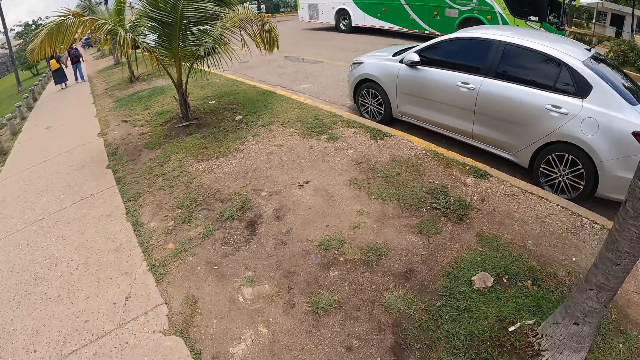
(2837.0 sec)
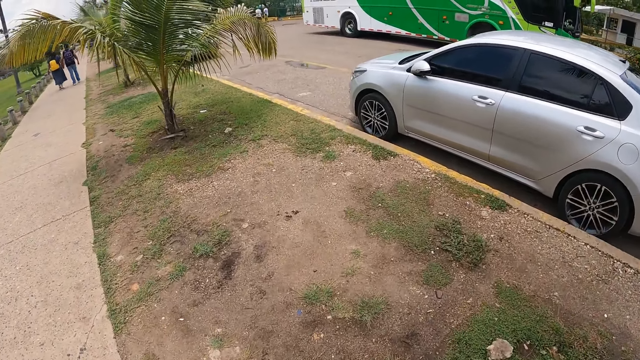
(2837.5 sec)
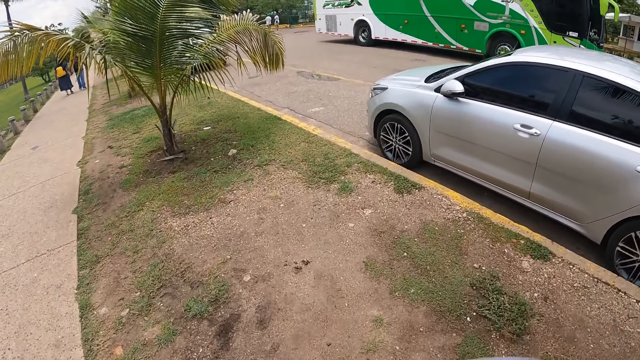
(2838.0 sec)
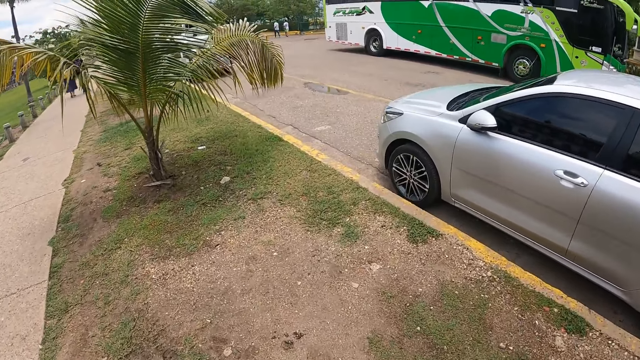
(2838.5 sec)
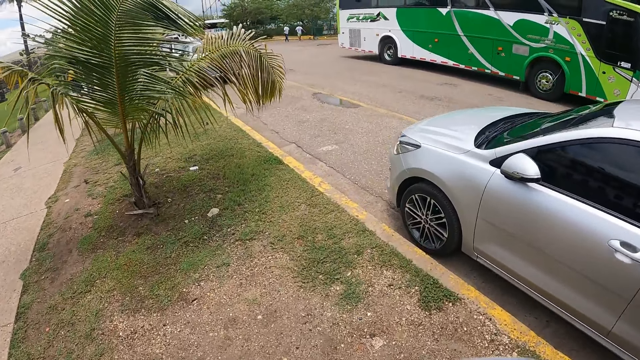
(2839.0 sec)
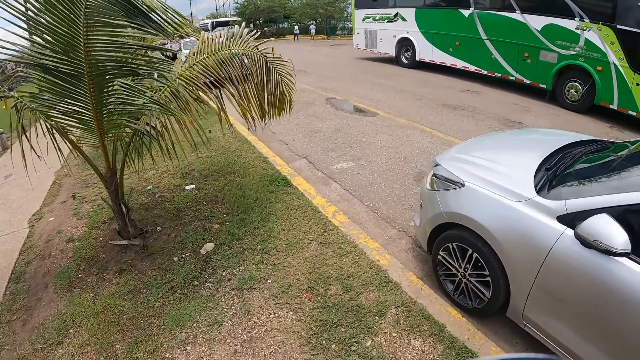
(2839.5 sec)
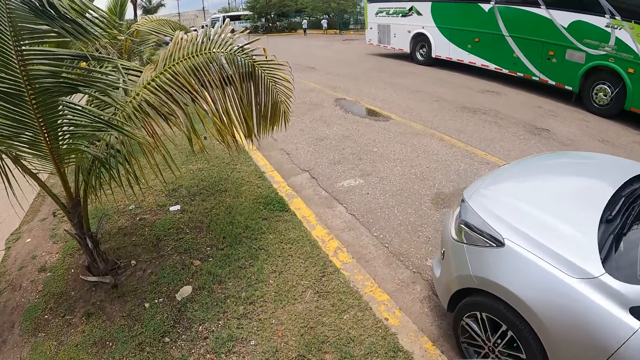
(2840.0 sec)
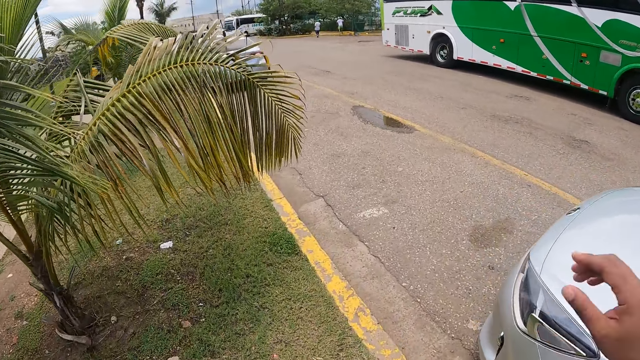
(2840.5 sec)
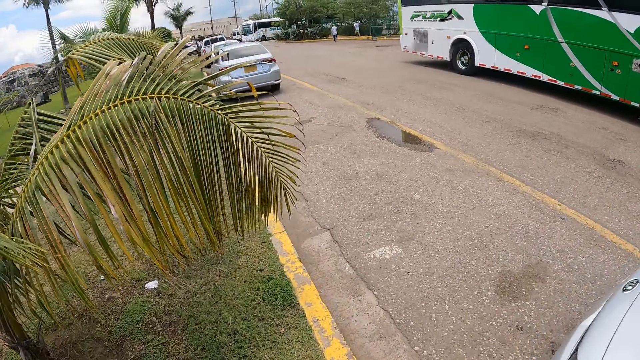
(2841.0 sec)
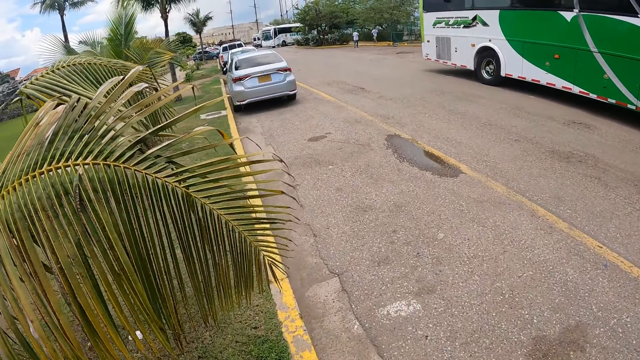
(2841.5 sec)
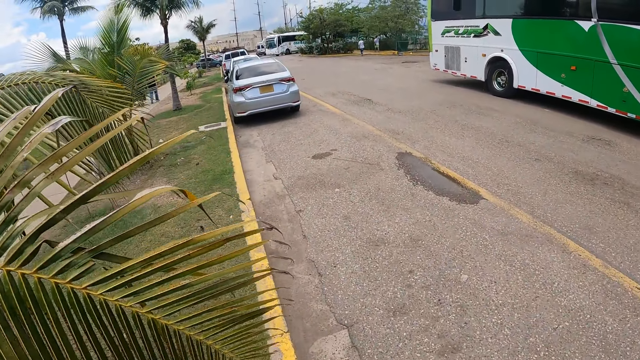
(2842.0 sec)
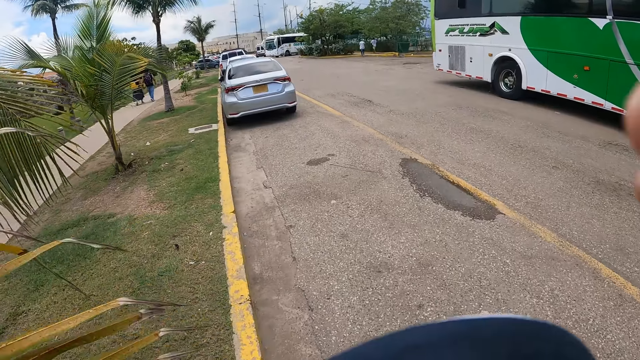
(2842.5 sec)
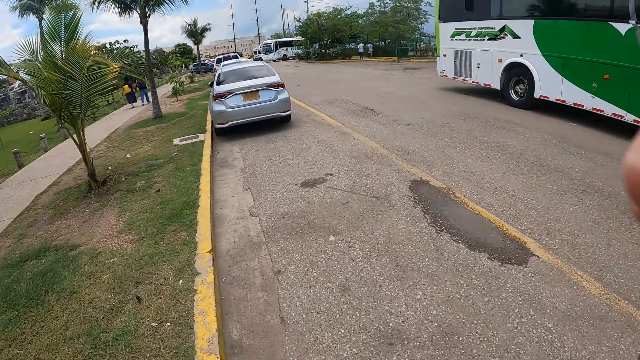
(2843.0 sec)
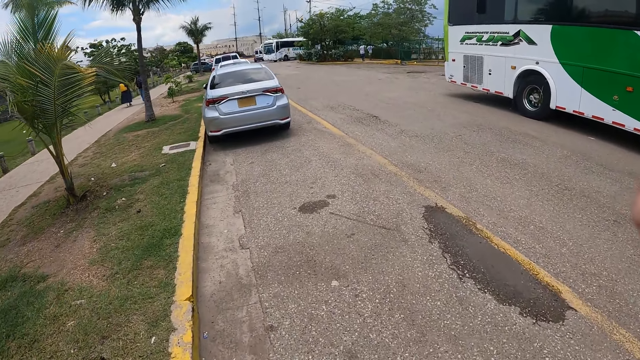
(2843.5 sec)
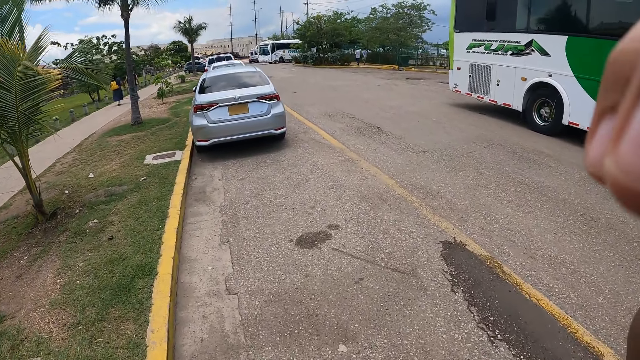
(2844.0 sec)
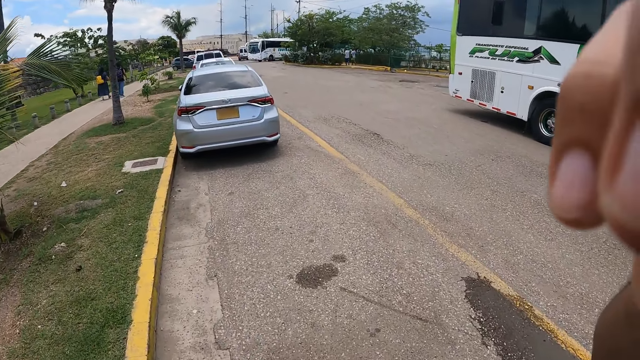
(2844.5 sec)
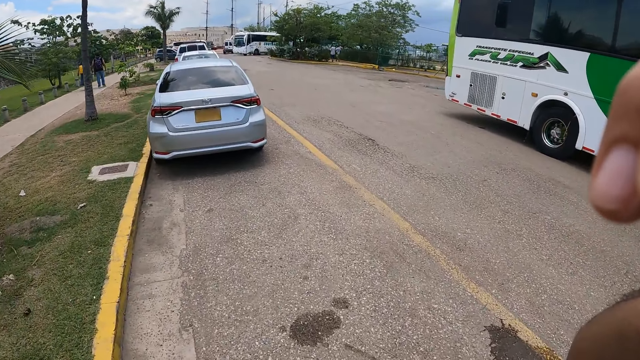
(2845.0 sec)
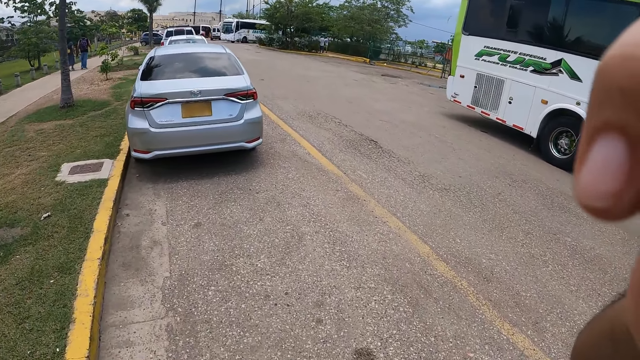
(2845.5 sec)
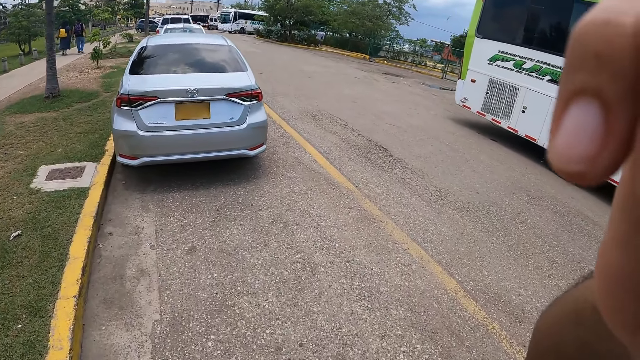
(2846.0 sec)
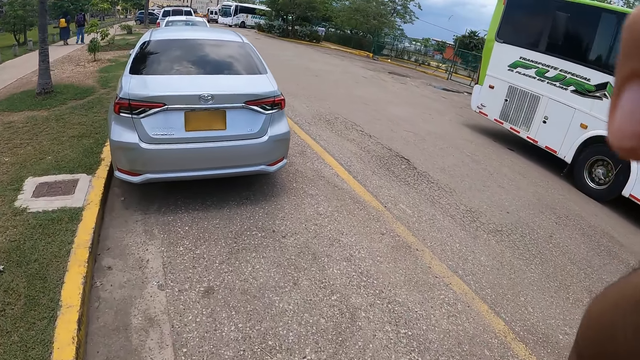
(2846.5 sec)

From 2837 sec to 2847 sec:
The camera wearer looks forward. They walk around the street. They walk around the street again. They adjust the camera. They walk on the road.

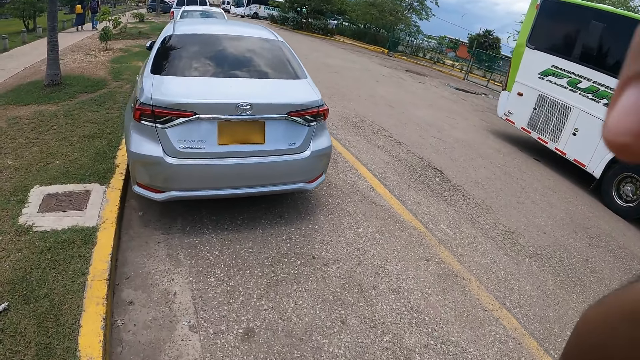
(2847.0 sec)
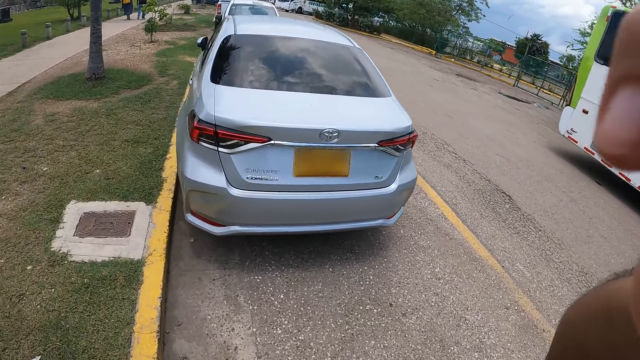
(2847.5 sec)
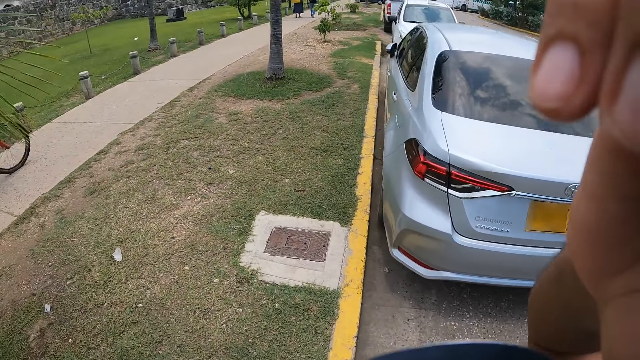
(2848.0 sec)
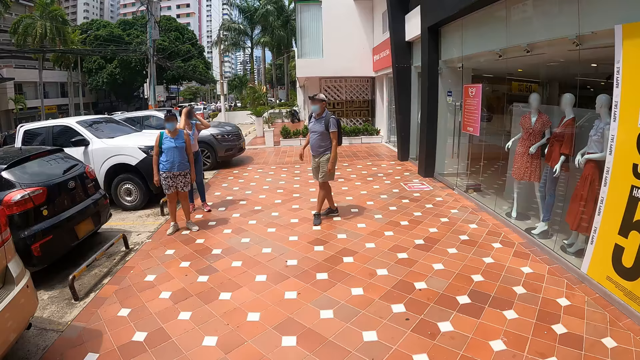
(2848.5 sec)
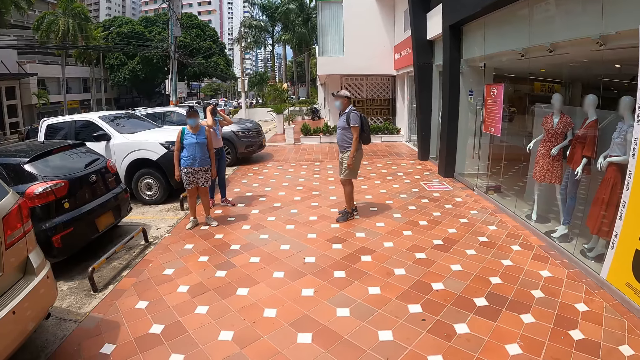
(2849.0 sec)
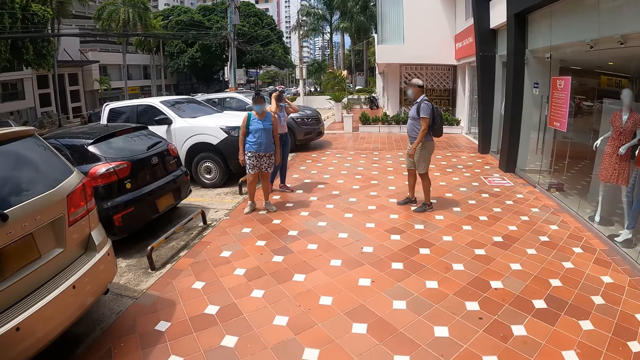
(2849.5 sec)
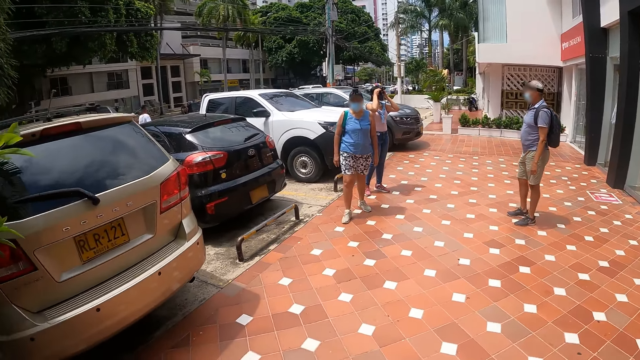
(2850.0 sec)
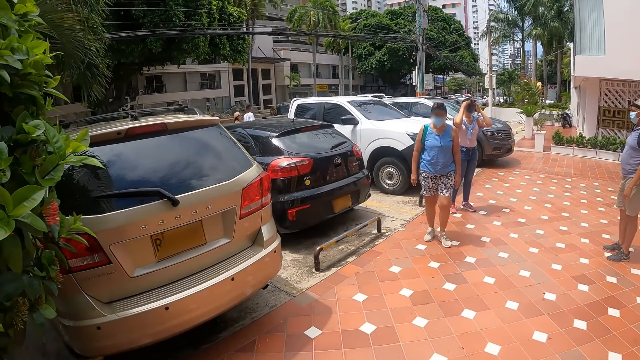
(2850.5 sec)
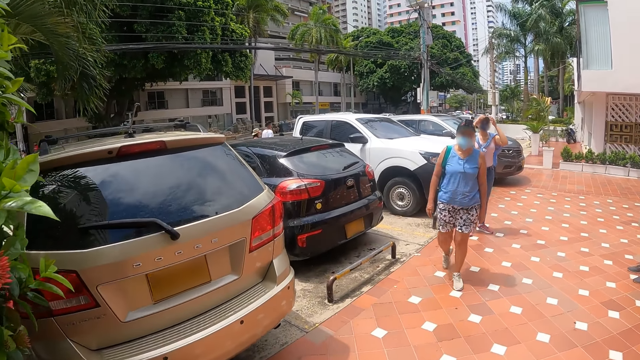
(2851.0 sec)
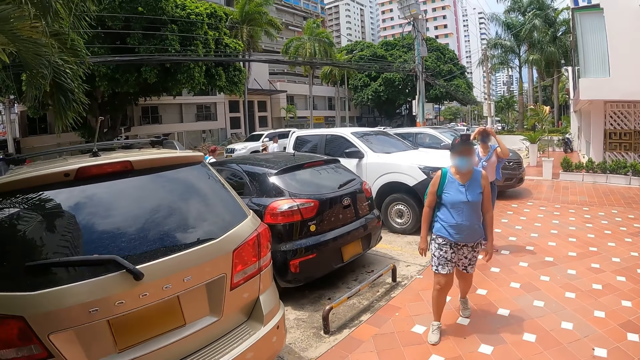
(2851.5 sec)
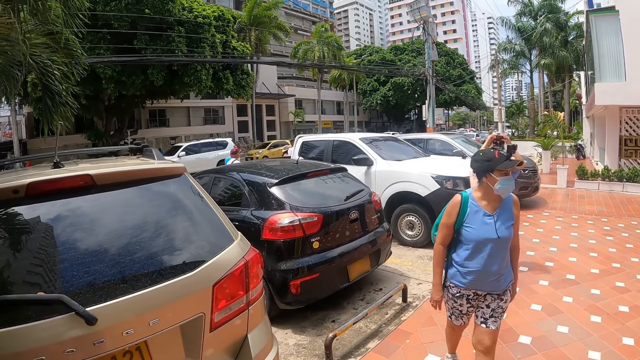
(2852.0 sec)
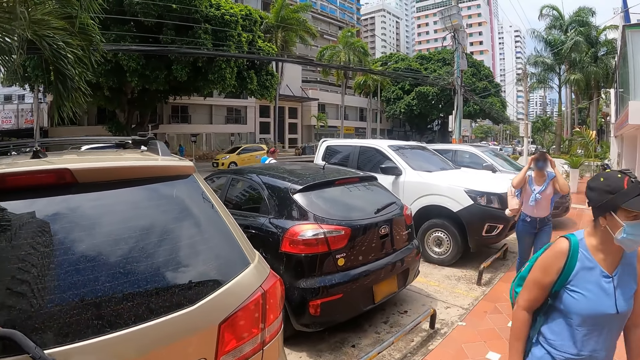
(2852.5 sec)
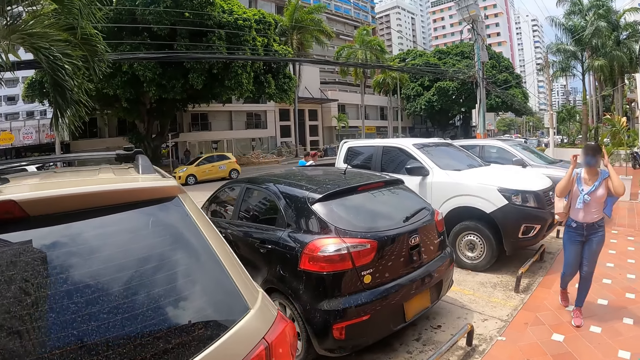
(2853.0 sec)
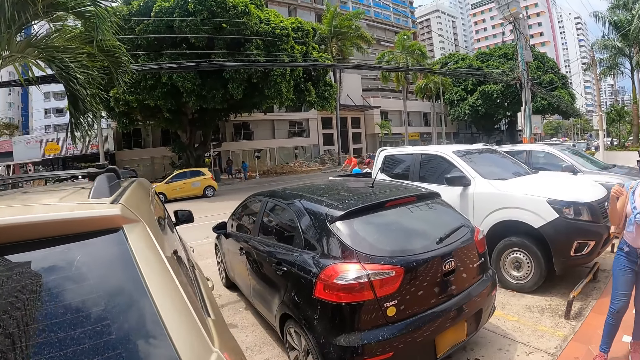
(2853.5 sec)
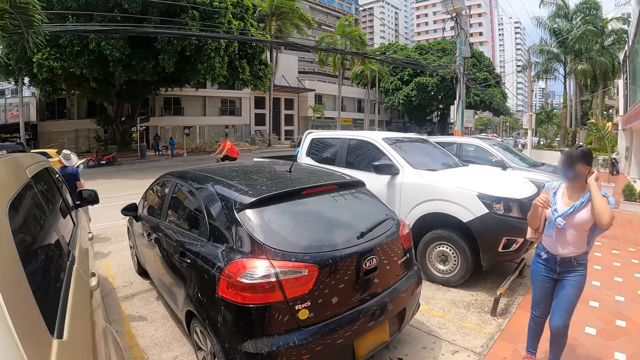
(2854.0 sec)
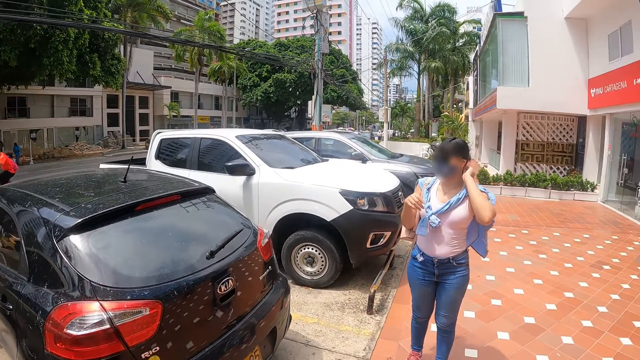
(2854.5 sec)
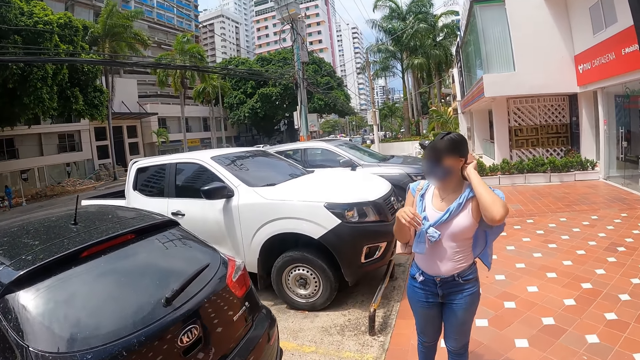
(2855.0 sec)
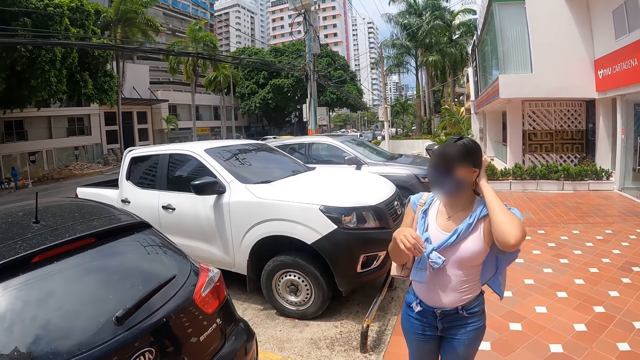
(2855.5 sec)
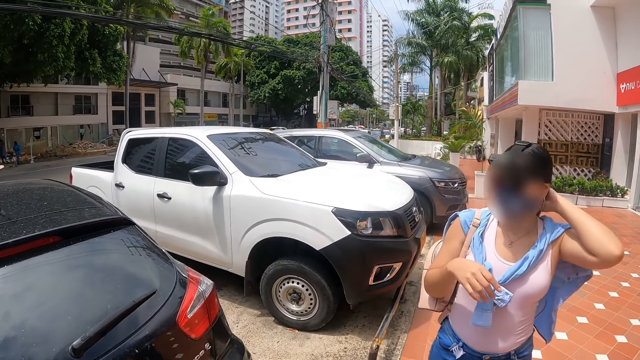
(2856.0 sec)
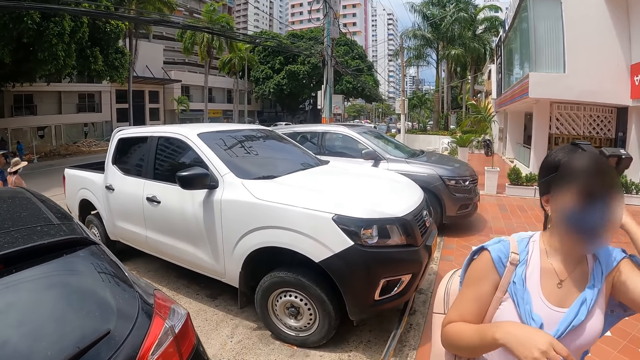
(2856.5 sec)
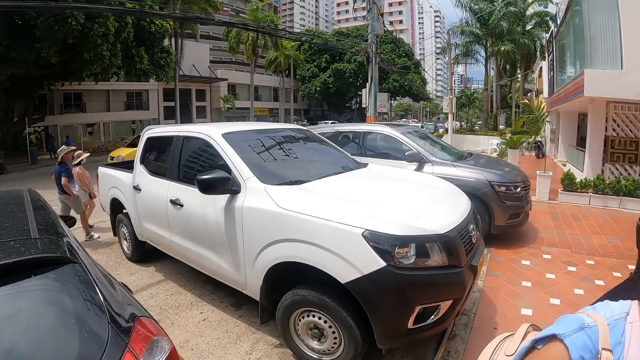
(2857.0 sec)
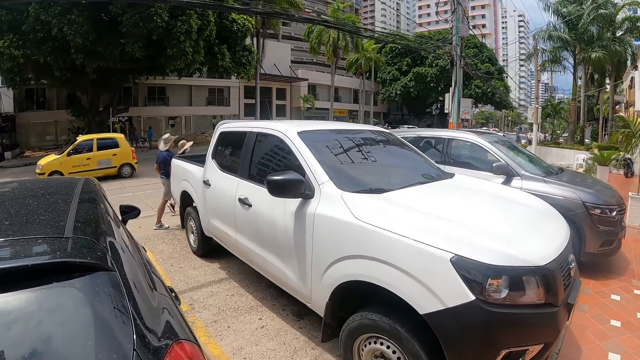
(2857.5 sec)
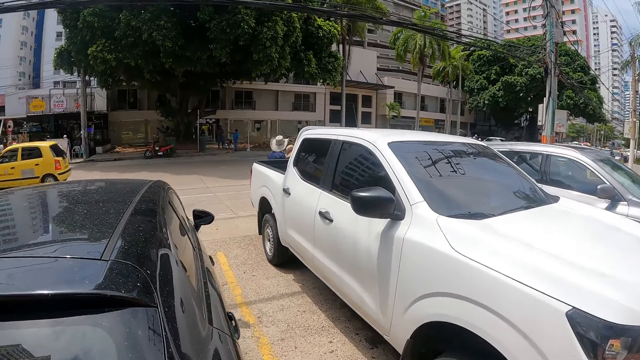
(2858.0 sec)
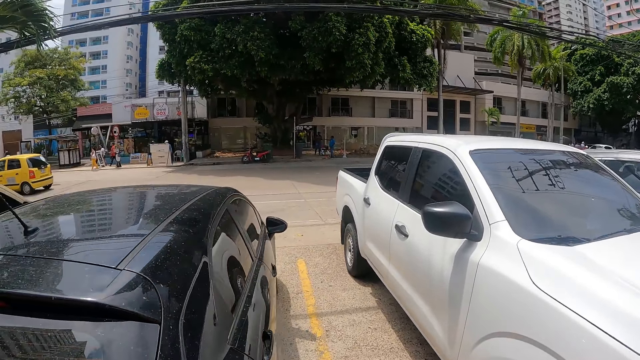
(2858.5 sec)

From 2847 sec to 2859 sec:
The camera wearer looks around. They walk around the street.
